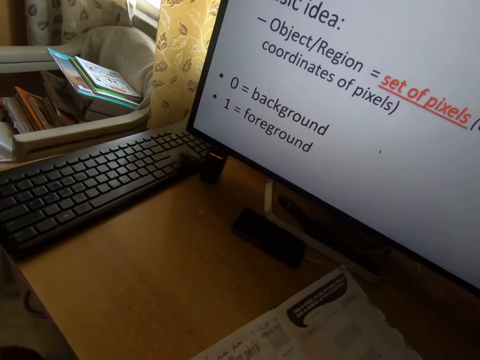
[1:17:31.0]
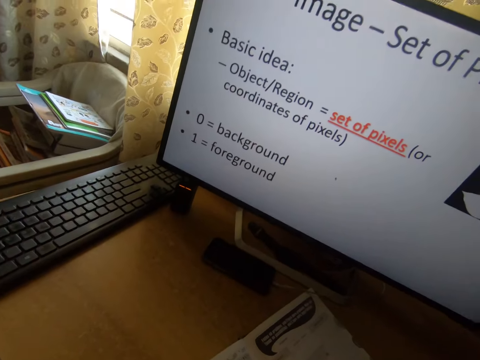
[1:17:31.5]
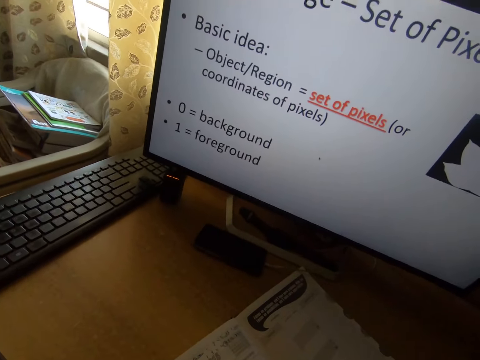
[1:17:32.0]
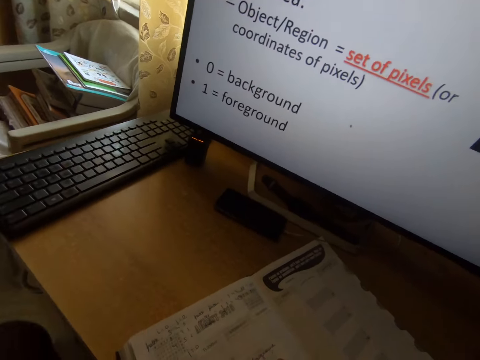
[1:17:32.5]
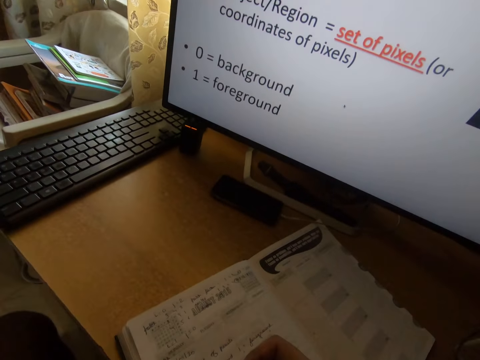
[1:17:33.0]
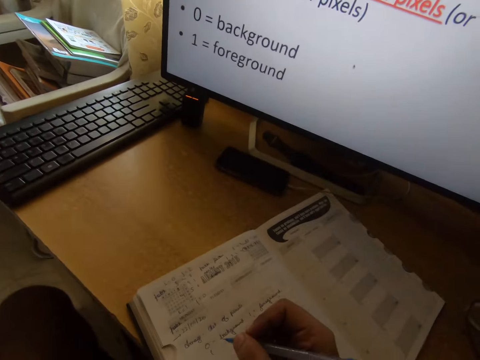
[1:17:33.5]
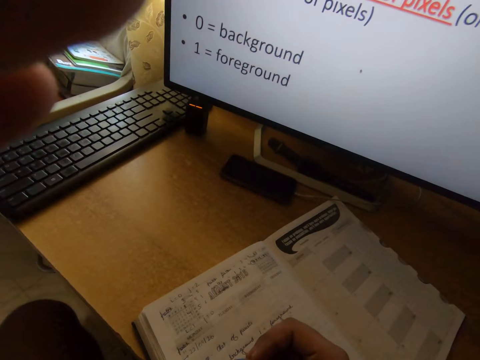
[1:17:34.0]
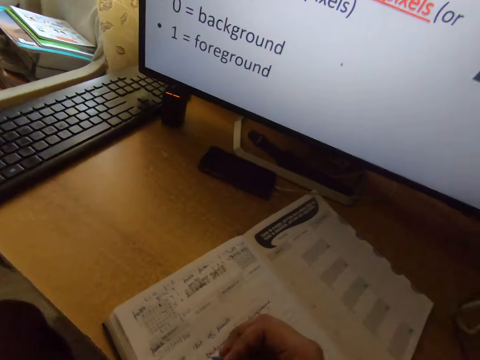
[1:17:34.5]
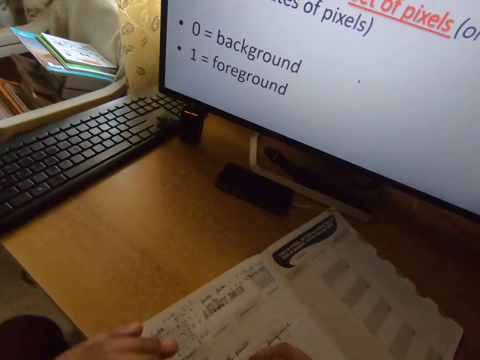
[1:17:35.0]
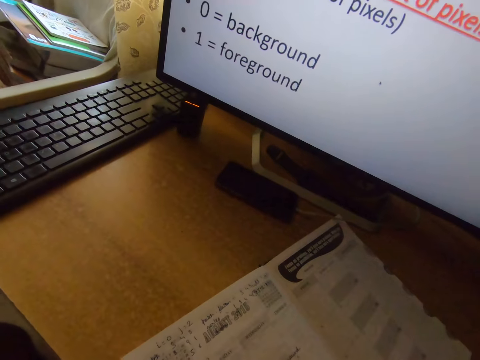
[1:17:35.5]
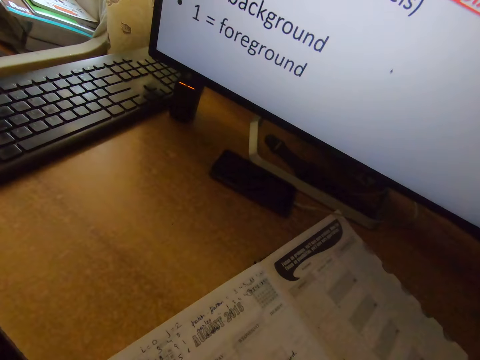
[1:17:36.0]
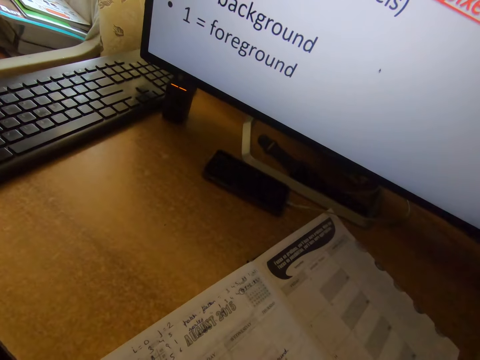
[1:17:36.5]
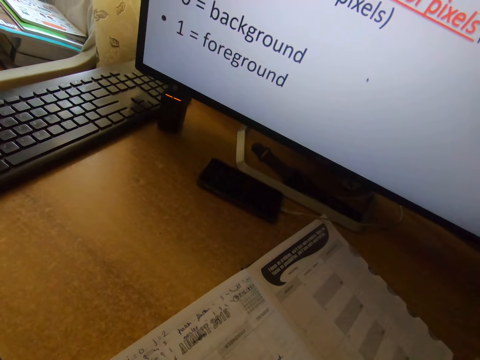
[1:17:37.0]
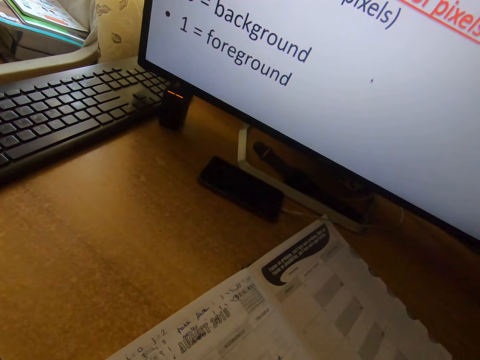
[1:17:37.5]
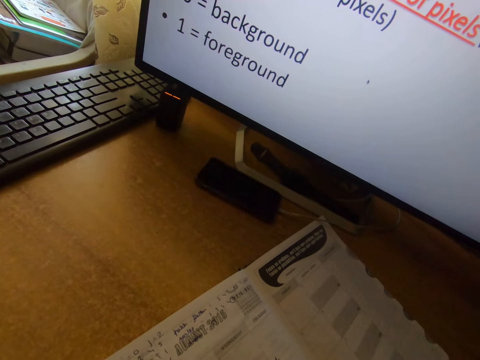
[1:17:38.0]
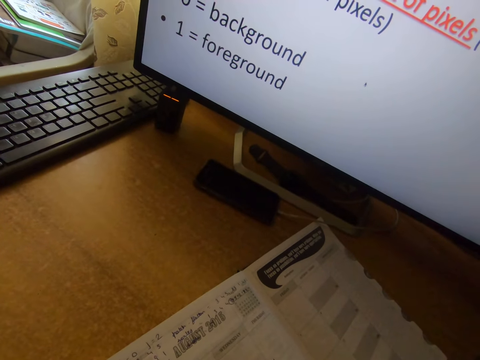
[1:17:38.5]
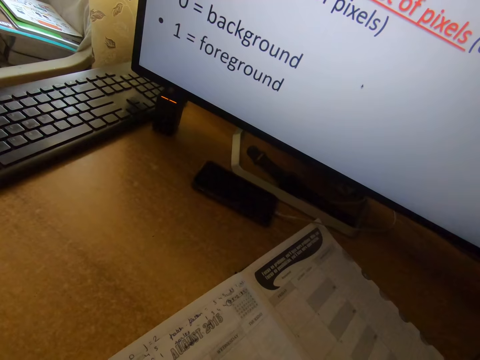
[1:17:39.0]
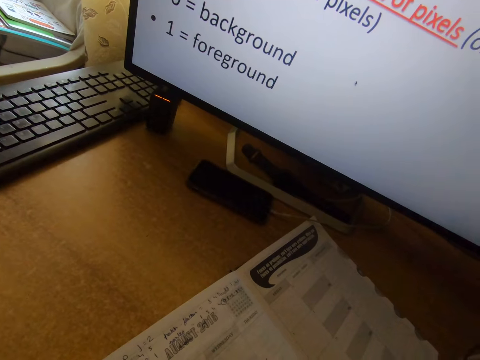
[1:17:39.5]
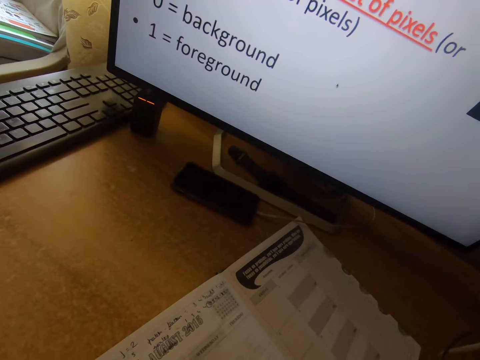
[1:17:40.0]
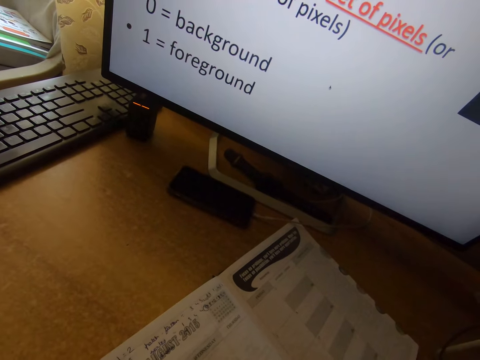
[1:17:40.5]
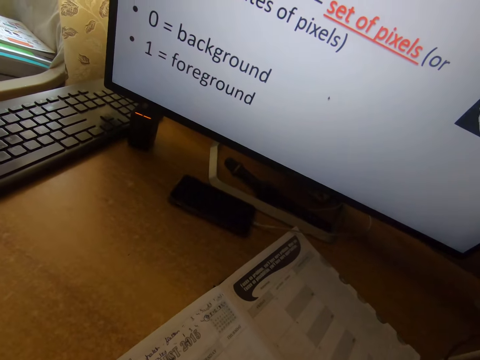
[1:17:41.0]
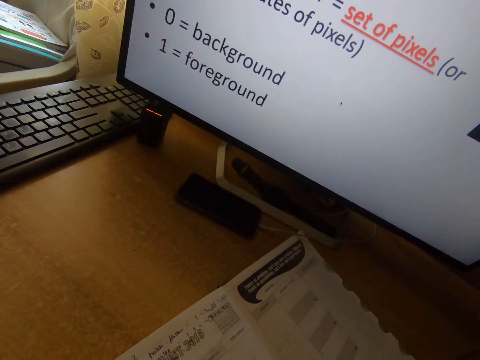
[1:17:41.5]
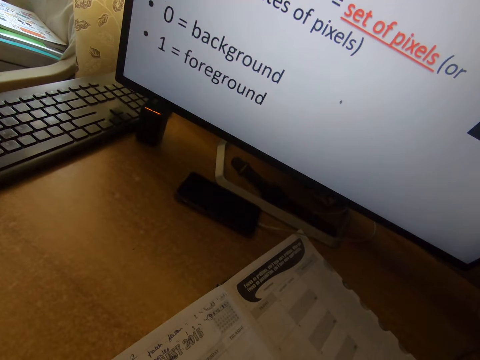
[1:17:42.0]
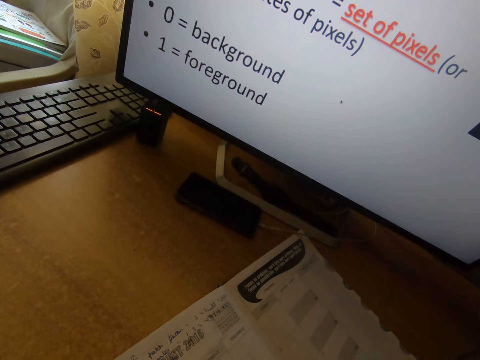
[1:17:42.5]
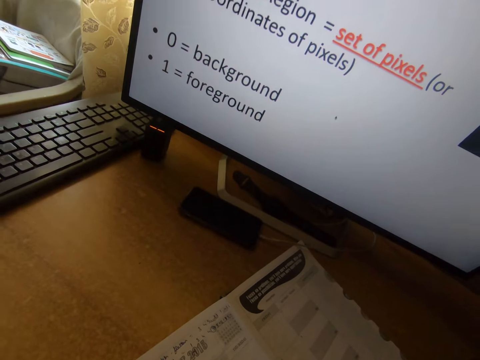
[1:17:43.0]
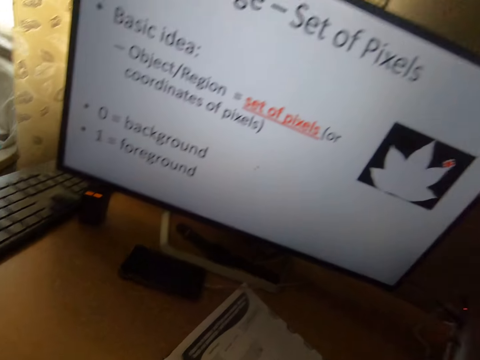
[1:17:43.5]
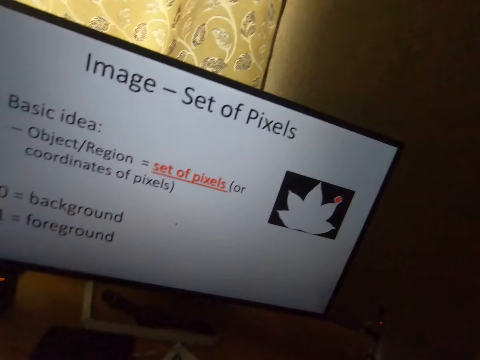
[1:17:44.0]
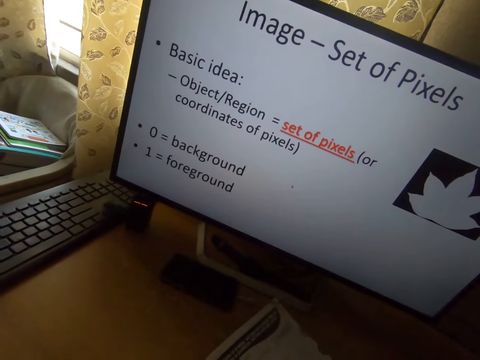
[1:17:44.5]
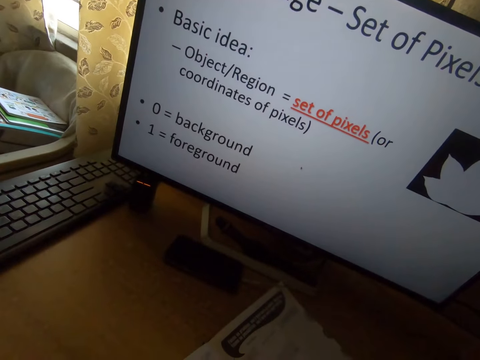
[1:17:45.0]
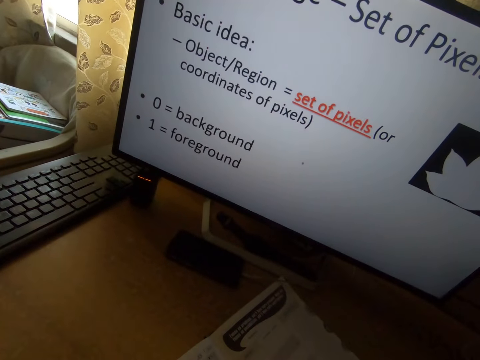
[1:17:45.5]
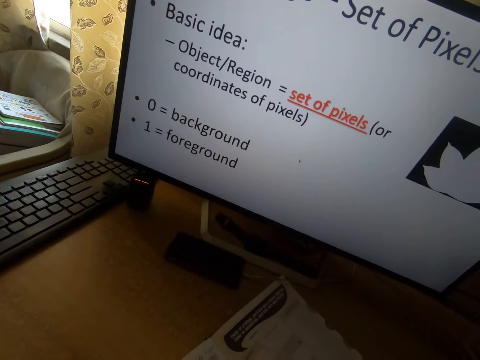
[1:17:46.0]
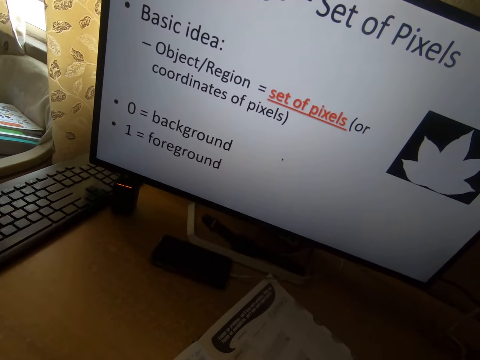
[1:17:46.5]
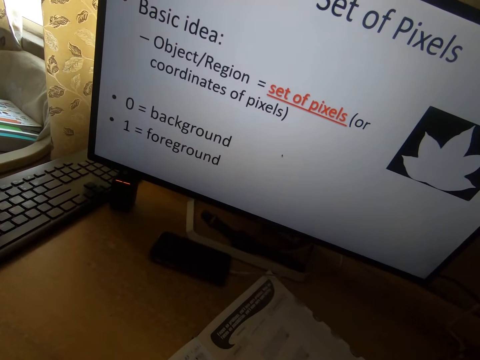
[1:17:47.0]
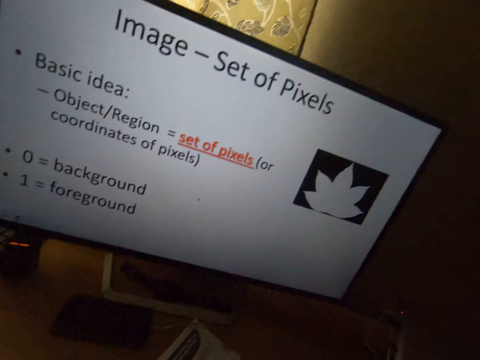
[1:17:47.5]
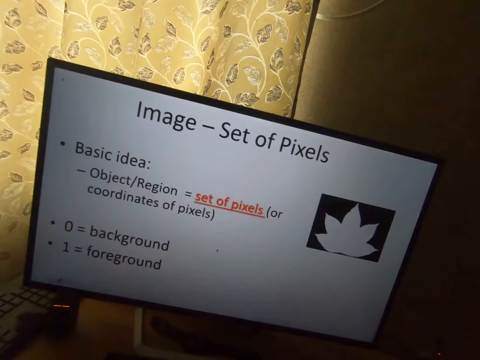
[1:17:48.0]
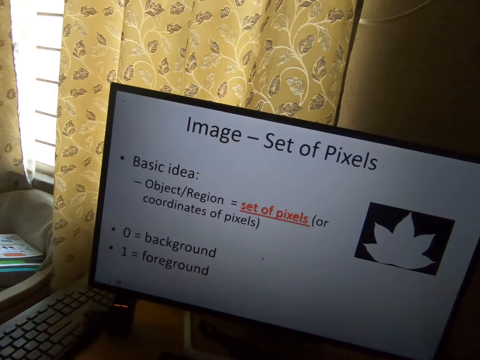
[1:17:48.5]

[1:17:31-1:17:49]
The camera wearer adjusts the camera. He writes on the book with the pen in his right hand. He scratches his forehead with his left hand. He operates a computer.

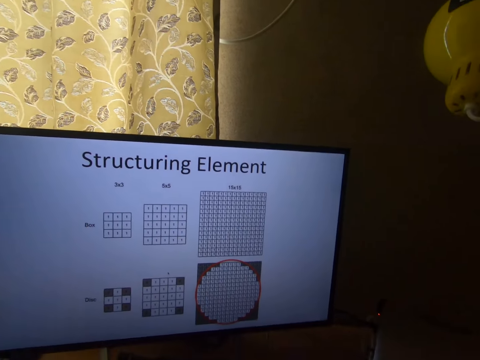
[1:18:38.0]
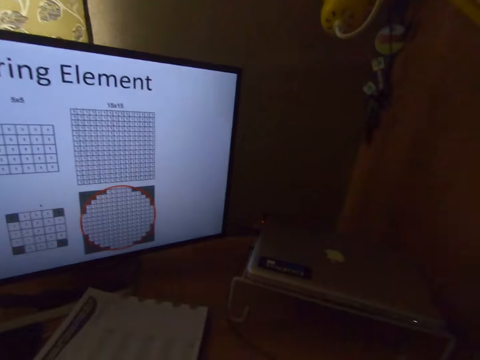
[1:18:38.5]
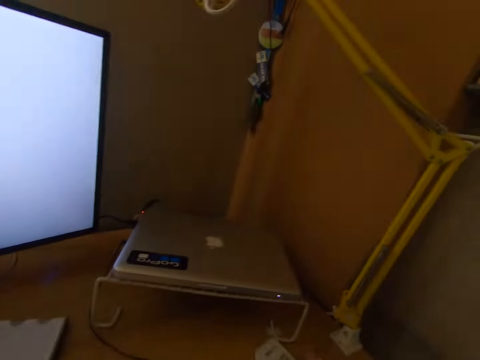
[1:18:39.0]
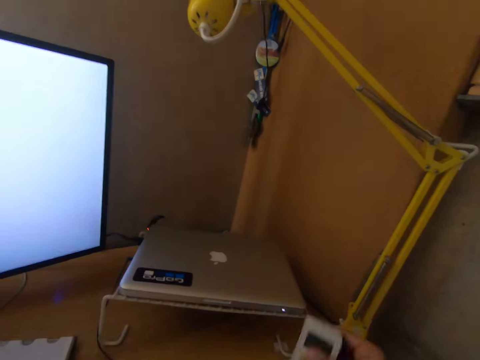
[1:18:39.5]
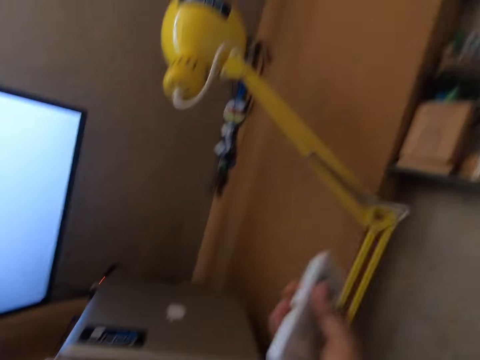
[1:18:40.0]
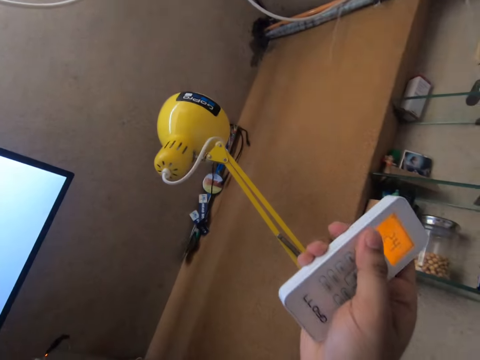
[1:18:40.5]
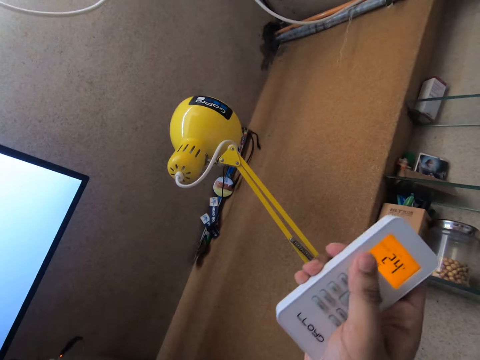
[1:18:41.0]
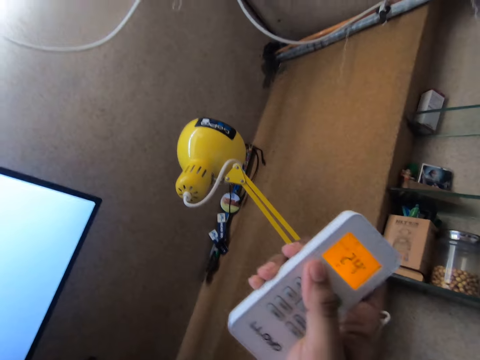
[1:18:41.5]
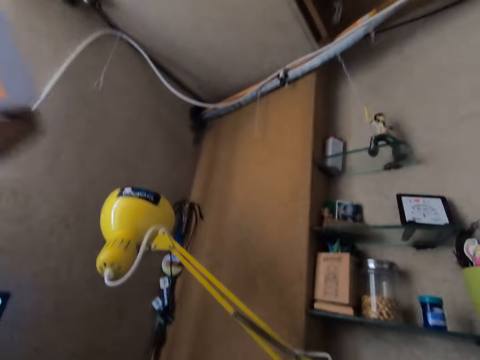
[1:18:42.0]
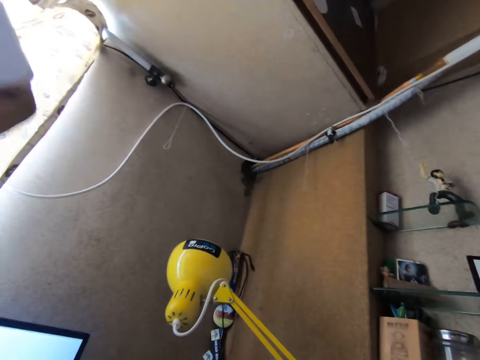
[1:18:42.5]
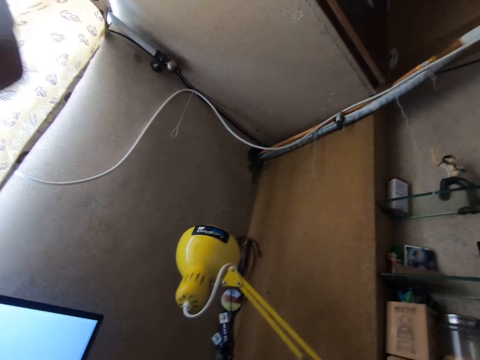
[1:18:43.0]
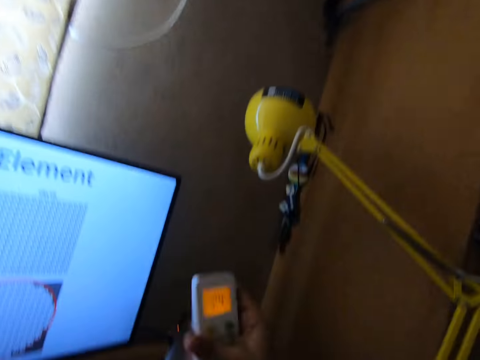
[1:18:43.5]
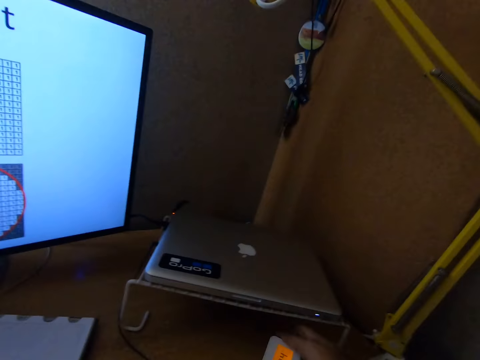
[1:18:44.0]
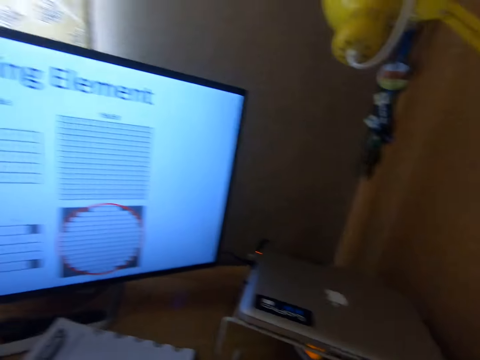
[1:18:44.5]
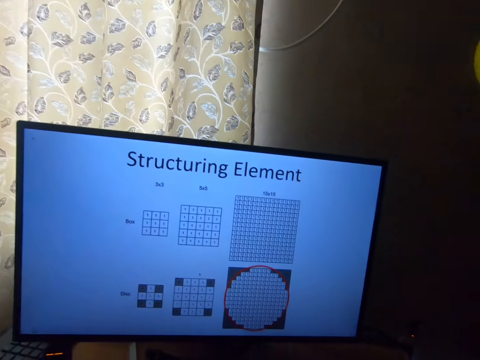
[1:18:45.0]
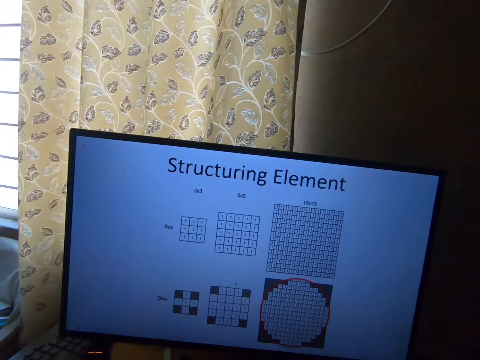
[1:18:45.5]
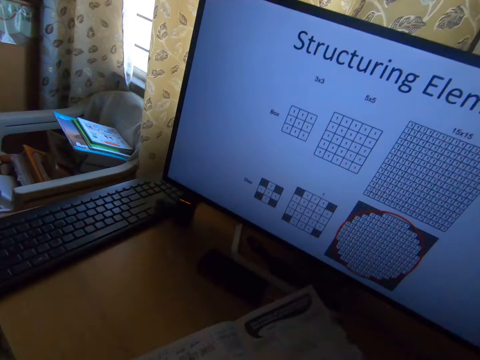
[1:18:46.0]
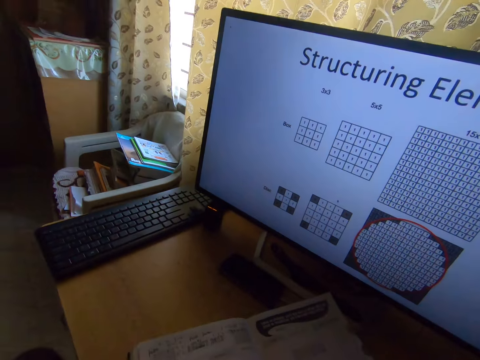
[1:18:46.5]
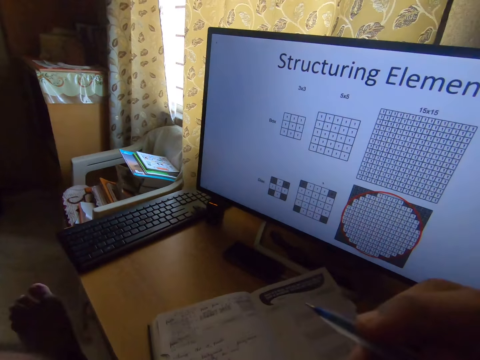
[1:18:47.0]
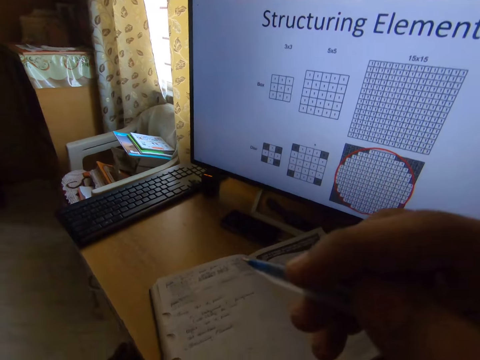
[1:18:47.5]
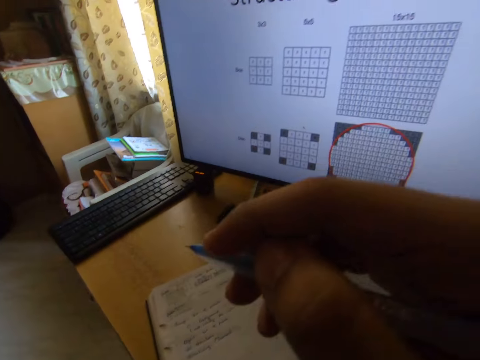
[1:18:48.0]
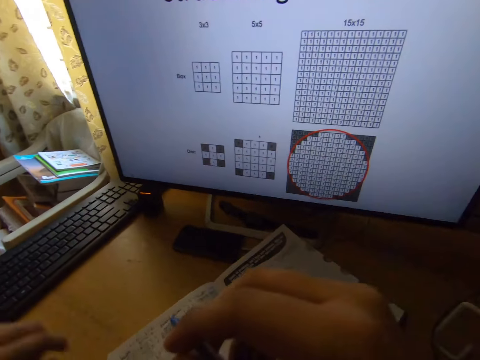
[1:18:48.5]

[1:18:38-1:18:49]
The camera wearer picks up an air conditioner remote from the table with his right hand. He turns on the air conditioning with the remote. He presses a button on the air conditioner remote with his right hand. He drops the air conditioner remote on the table. He unfolds his legs. He puts his leg on the chair.
